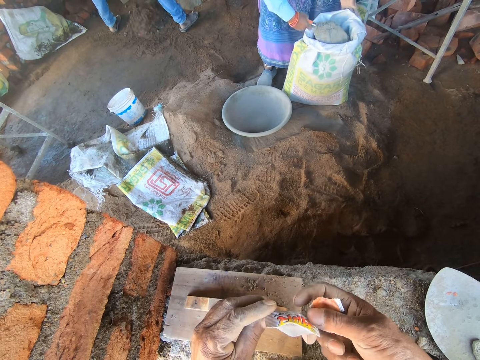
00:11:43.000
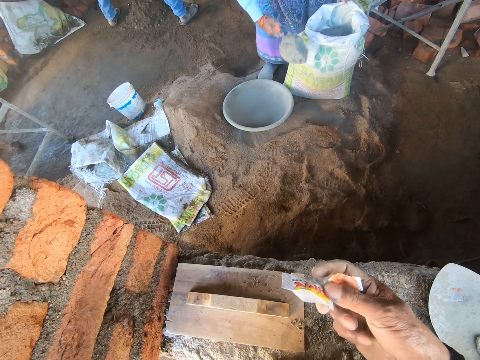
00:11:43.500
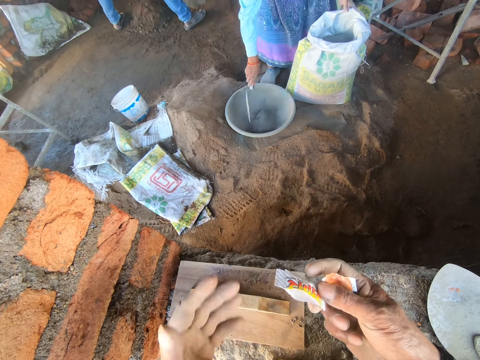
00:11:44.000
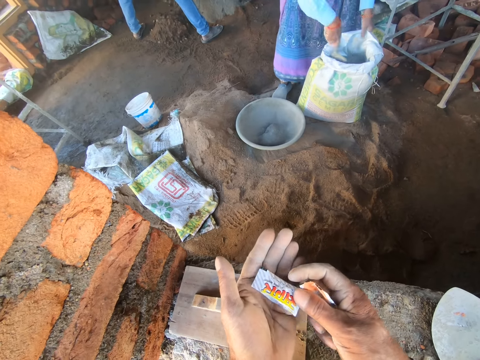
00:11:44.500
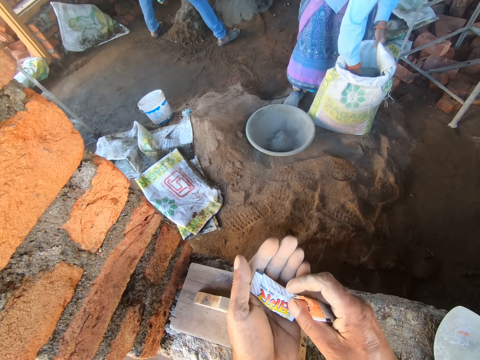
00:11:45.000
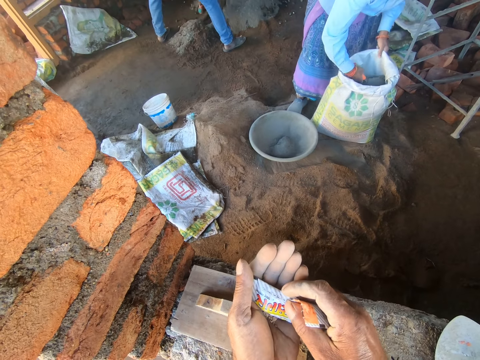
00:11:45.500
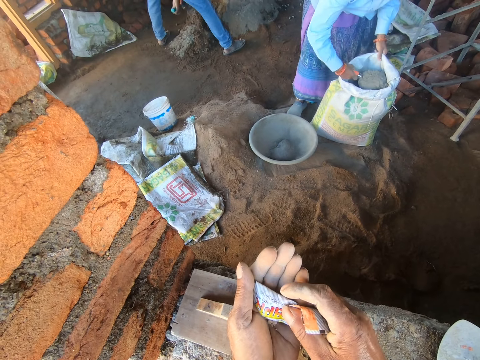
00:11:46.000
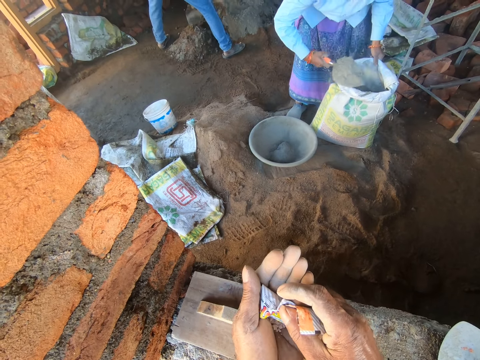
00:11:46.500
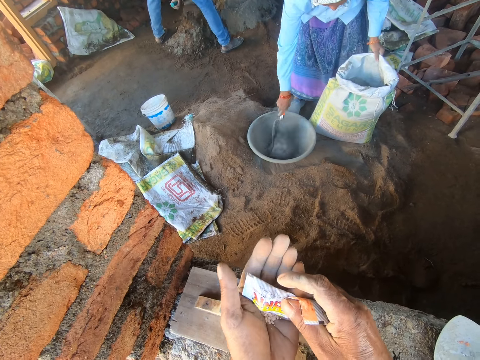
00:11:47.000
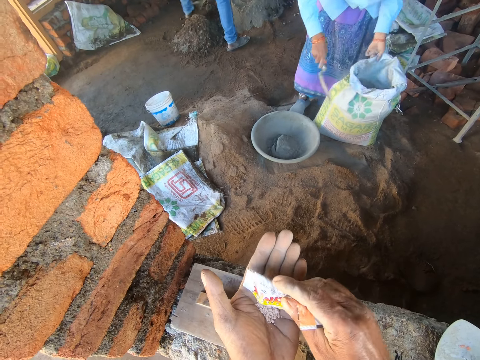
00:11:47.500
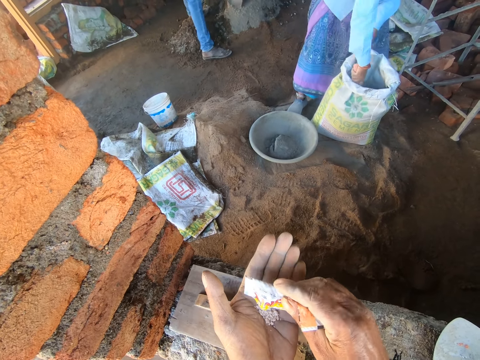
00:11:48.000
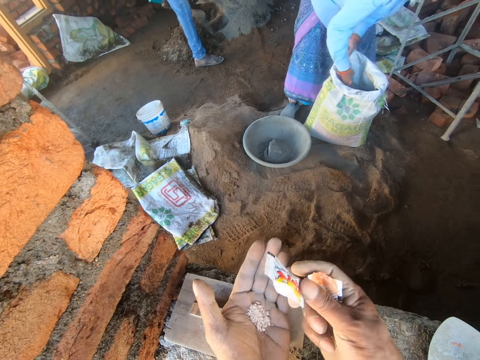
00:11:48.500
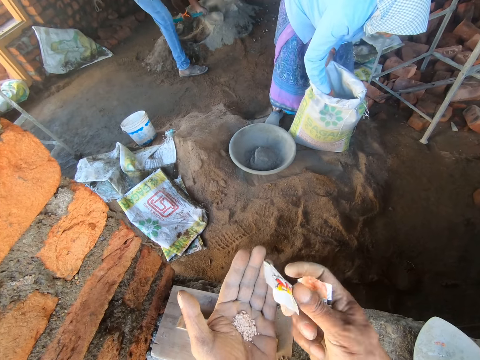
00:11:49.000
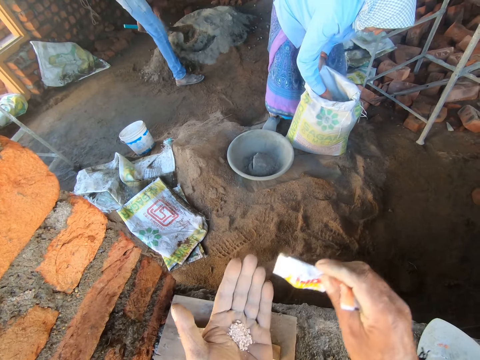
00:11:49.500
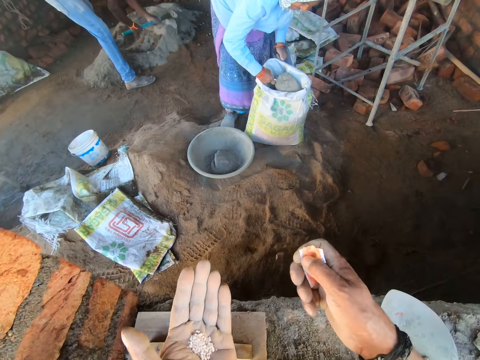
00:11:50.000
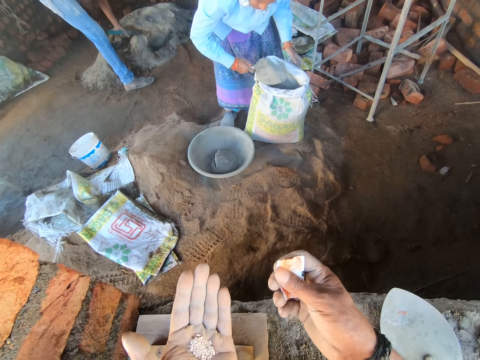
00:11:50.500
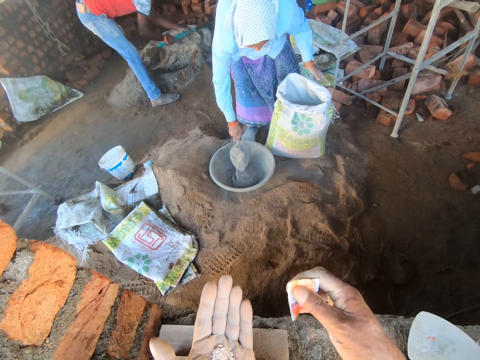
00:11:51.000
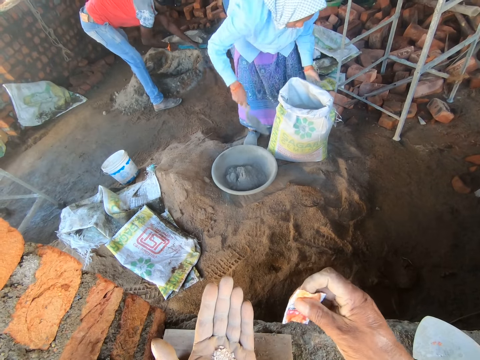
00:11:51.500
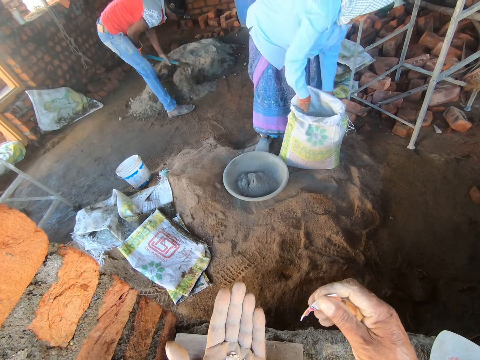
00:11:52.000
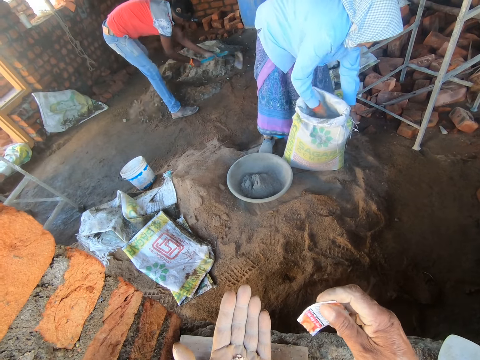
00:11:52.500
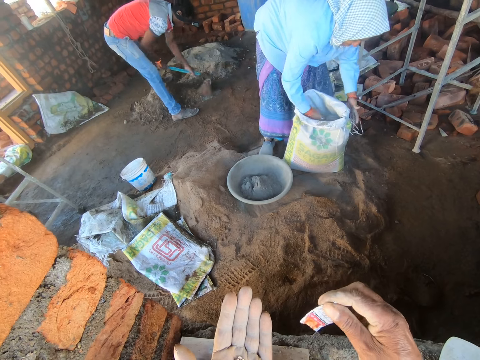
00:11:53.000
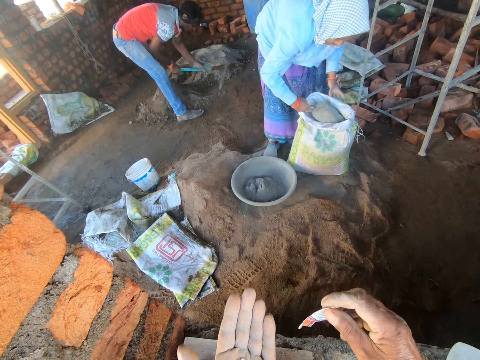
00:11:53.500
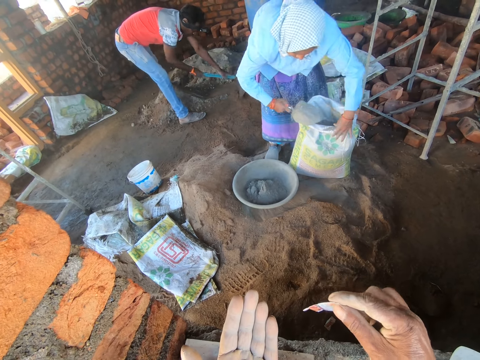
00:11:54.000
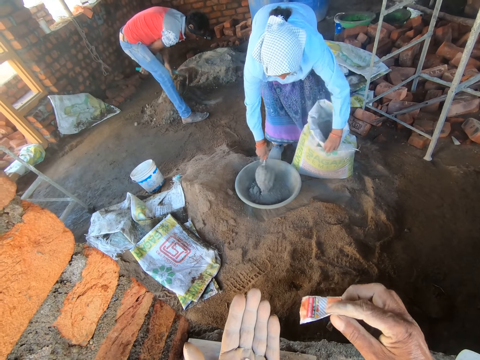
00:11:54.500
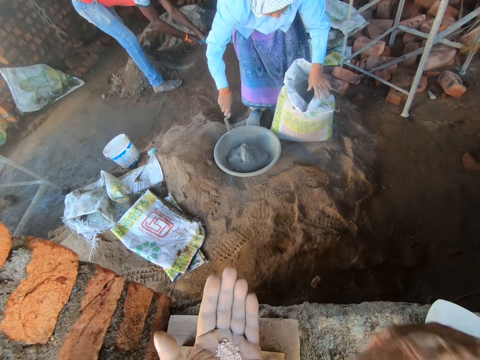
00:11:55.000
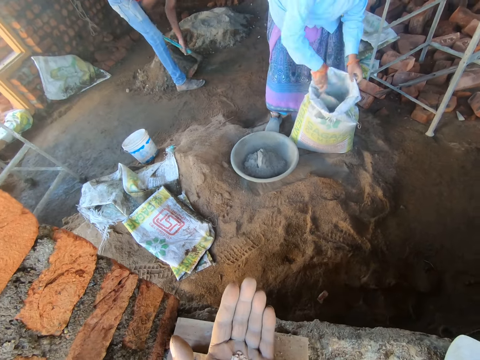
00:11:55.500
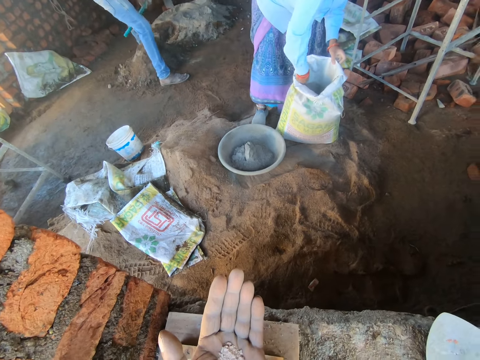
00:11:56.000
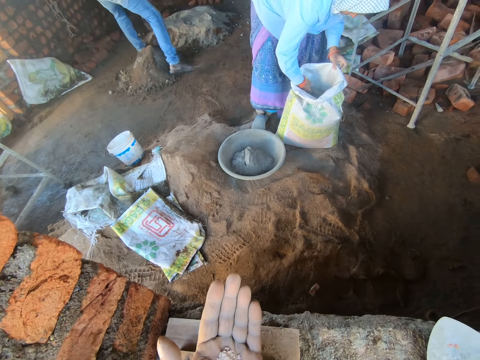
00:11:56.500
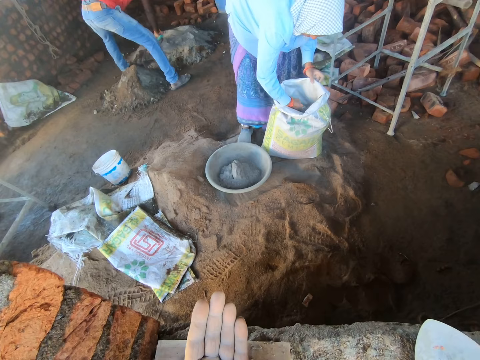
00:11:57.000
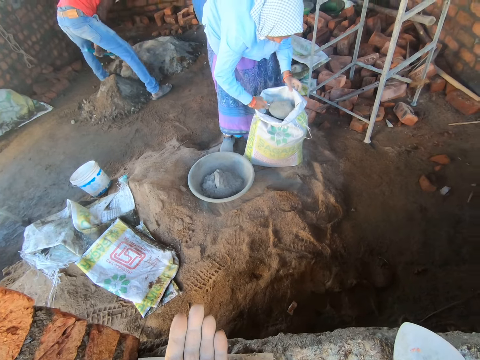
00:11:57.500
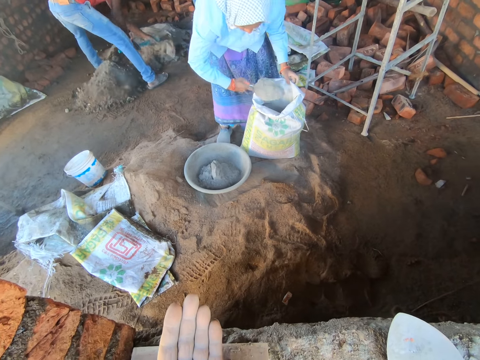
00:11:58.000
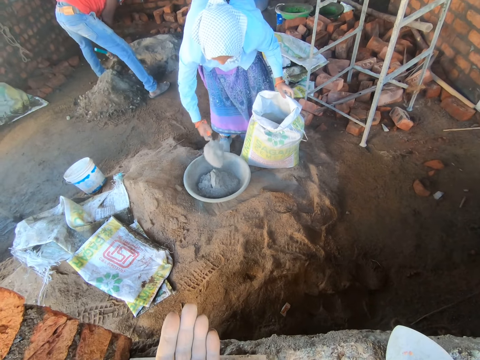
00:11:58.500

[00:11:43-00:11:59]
A woman scoops cement with a trowel. The camera wearer holds a packet. He stretches his palm and removes the sweets from the packet. The woman transfers cement from the bag into the basin with the trowel. The camera wearer pours something on his palm and shakes the packet. He throws the packet of sweets on the ground. A man spreads out the cement with the garden hoe. The woman transfers cement from the bag into the basin with the trowel. She holds cement with the trowel. The camera wearer holds the packet. He shakes the packet, reaches for his face, and bites the packet. The woman transfers cement from the bag into the basin with the trowel. The man spreads out the cement with the garden hoe. The woman scoops cement with the trowel.

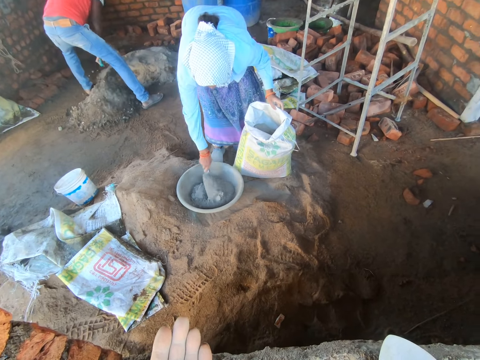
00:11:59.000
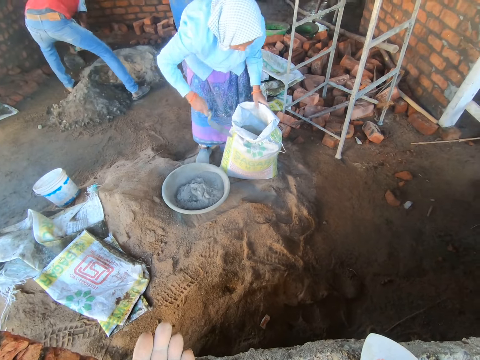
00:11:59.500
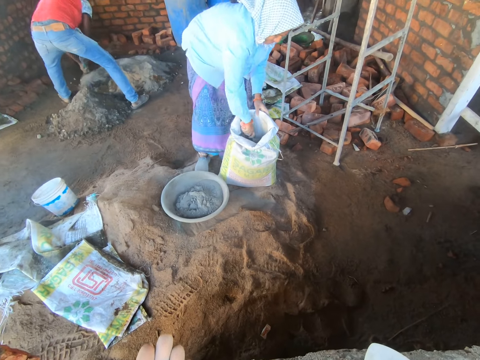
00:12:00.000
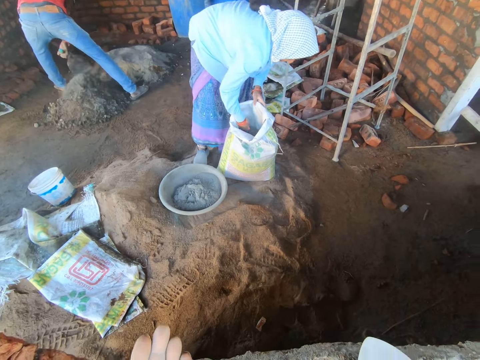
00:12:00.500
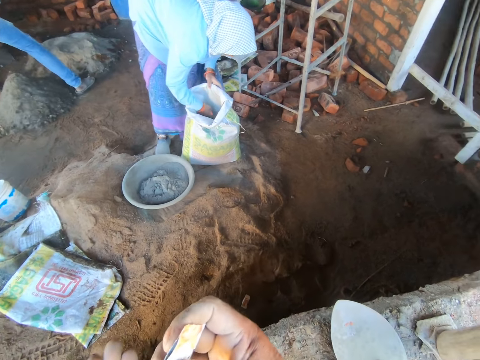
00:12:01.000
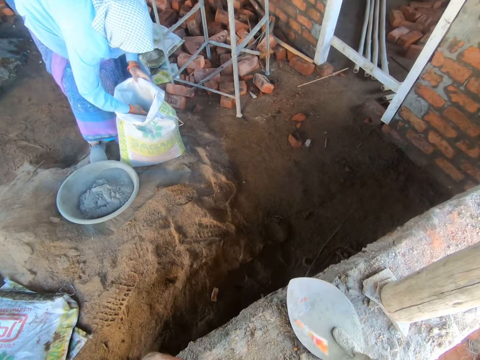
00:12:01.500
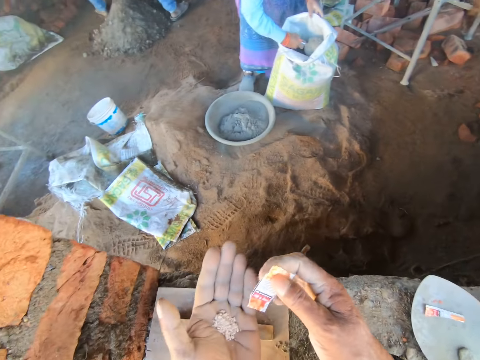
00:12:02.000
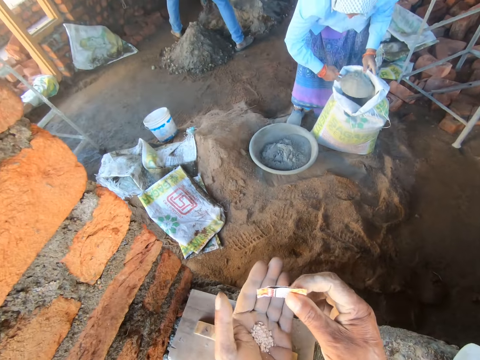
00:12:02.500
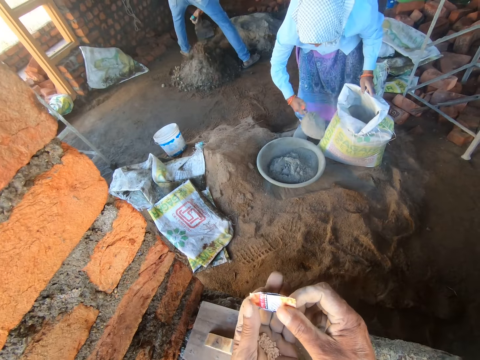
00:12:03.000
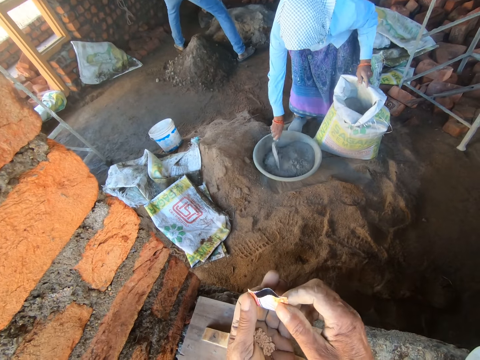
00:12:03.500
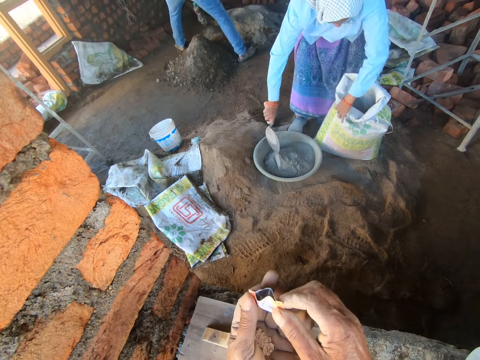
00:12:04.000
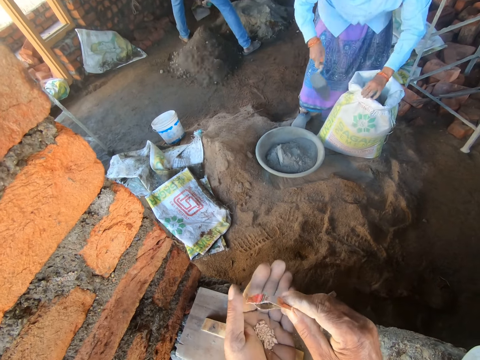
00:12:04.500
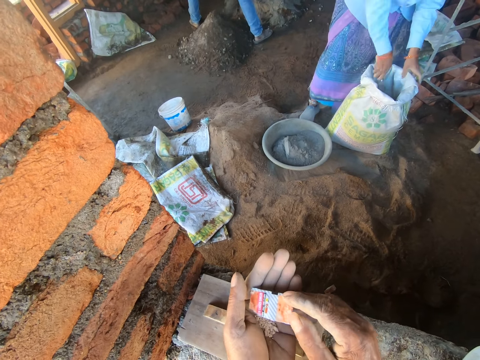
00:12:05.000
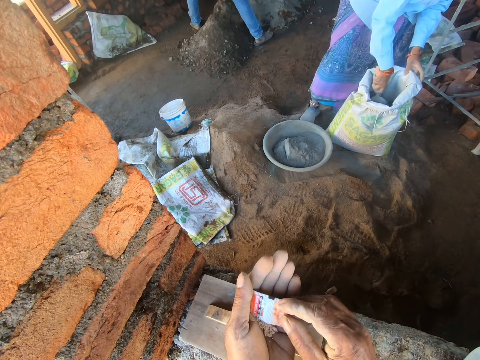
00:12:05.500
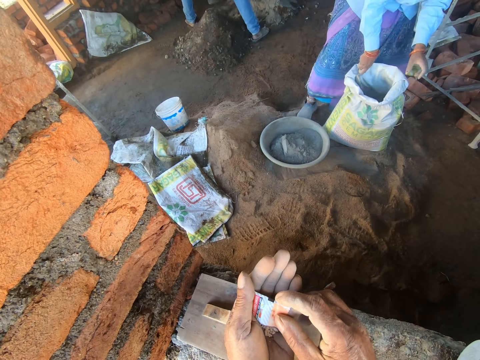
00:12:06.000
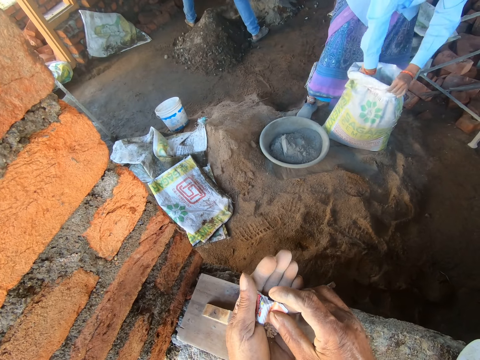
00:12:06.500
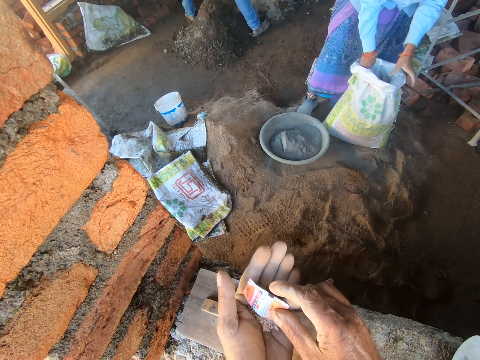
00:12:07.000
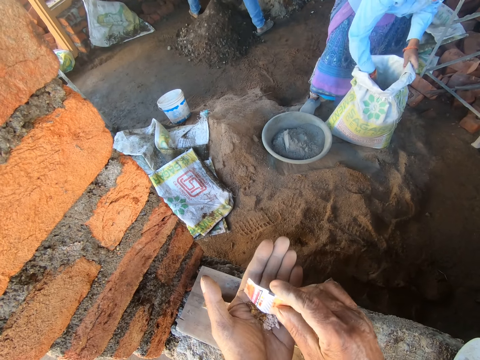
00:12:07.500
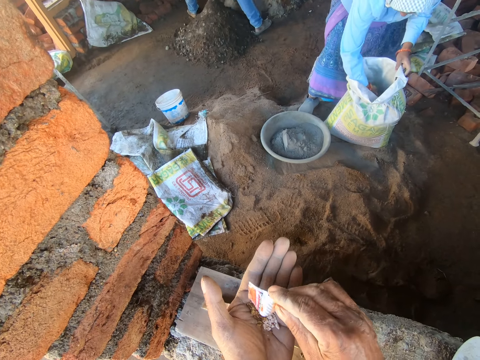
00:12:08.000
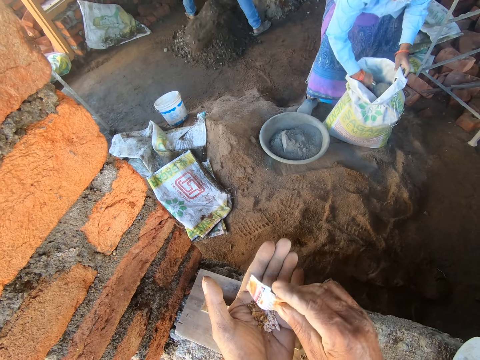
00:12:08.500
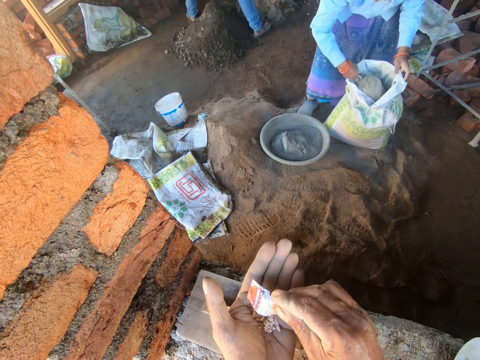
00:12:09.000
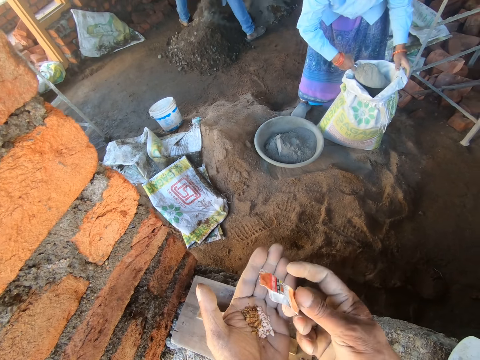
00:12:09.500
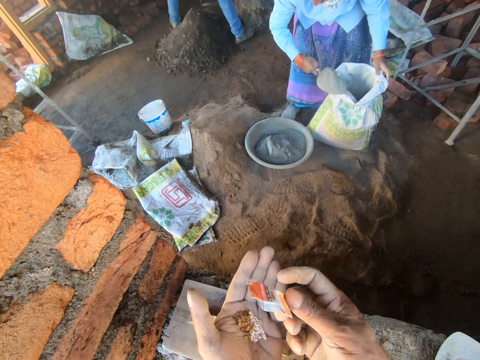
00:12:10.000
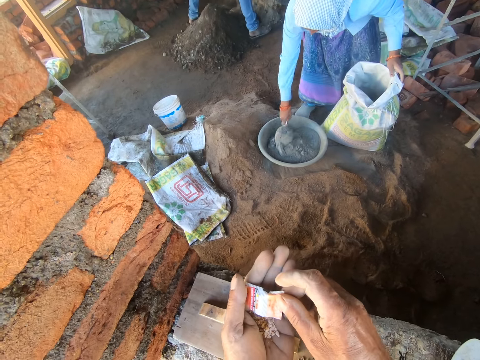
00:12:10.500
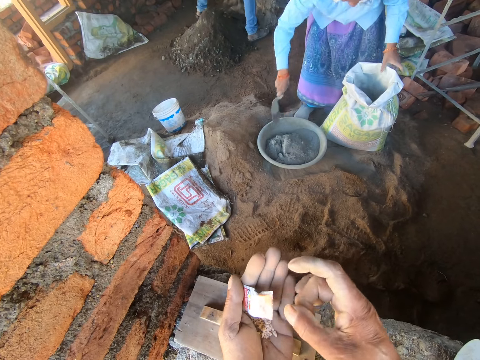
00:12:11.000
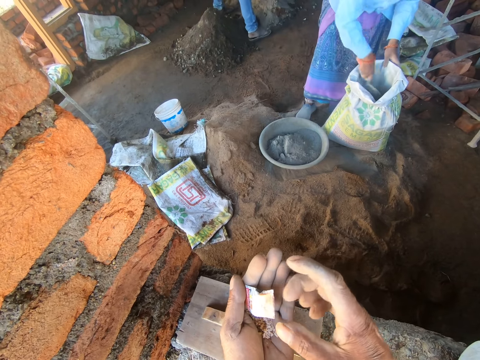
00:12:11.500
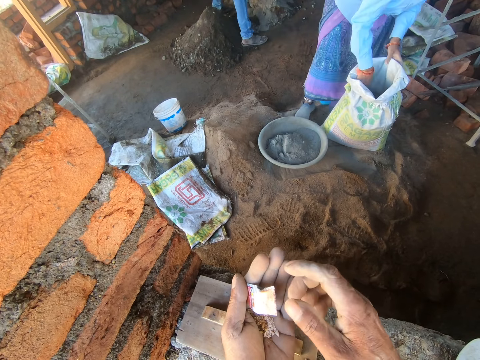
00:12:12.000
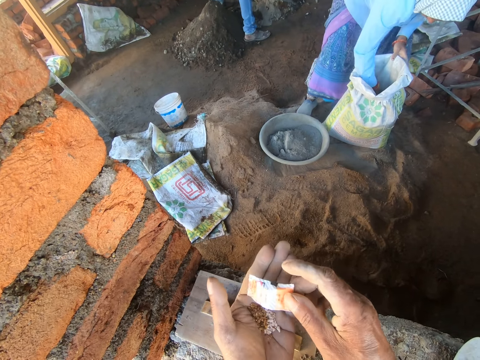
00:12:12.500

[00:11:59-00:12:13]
A woman pours cement in a basin. The camera wearer lowers a hand. He holds the packet of sweets with both his hands. He squeezes the packet. He removes the sweets from the packet and pours something on his palm. A man spreads out the cement with the garden hoe. The woman opens up the bag of cement. The camera wearer shakes the packet. The man spreads out the cement with the garden hoe. The camera wearer removes the sweets from the packet. The woman transfers cement from the bag into the basin with the trowel. The camera wearer looks at the packet, puts the packet between fingers, and shakes the packet with a finger.
